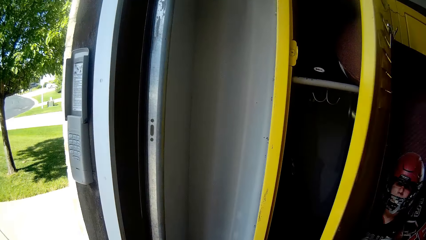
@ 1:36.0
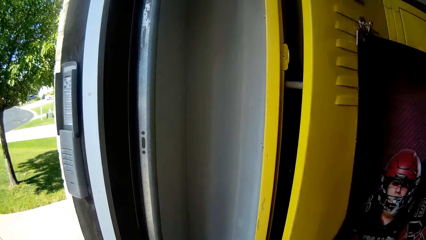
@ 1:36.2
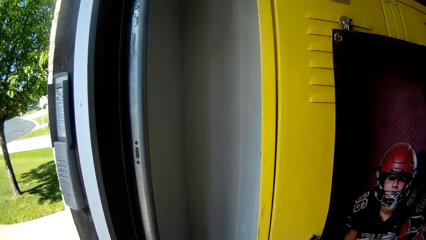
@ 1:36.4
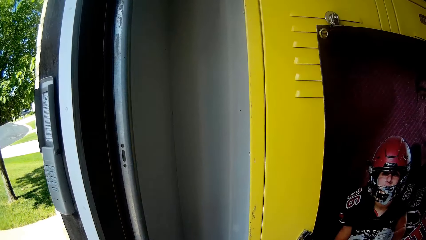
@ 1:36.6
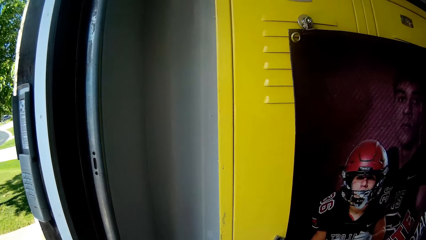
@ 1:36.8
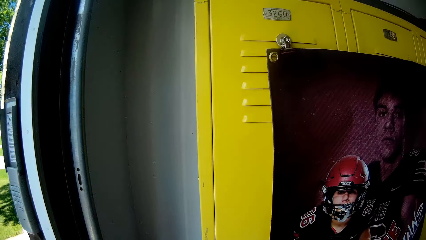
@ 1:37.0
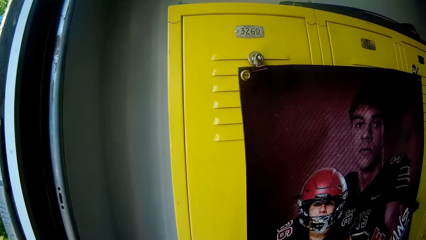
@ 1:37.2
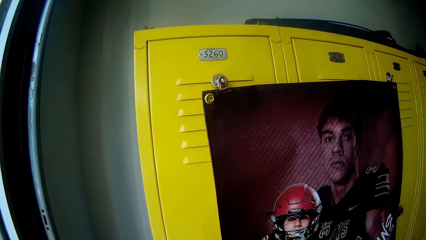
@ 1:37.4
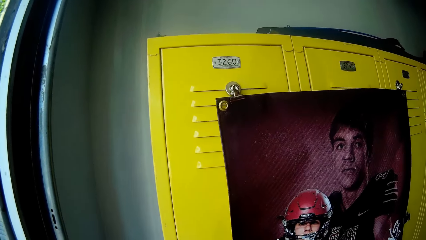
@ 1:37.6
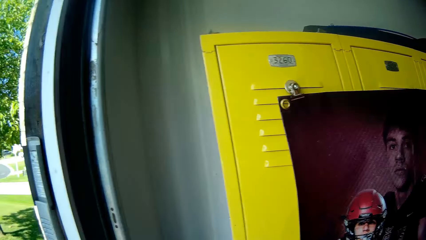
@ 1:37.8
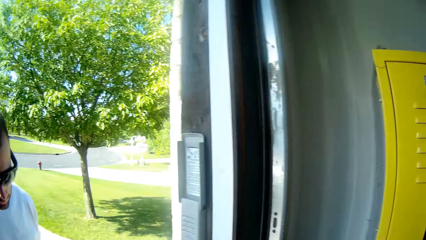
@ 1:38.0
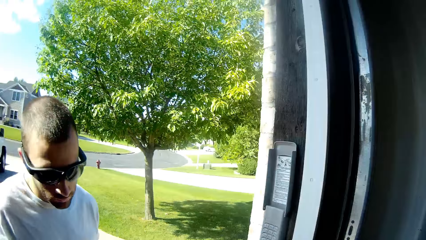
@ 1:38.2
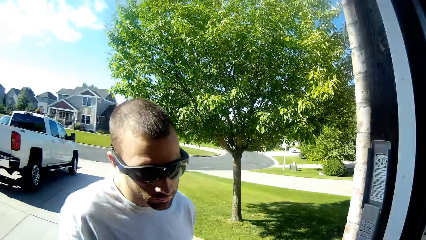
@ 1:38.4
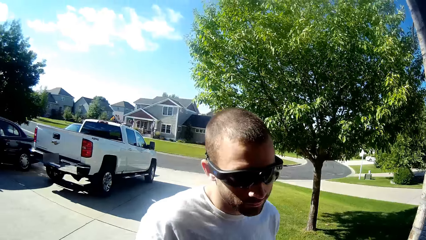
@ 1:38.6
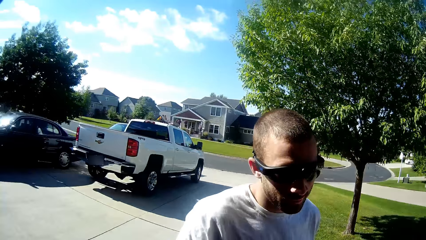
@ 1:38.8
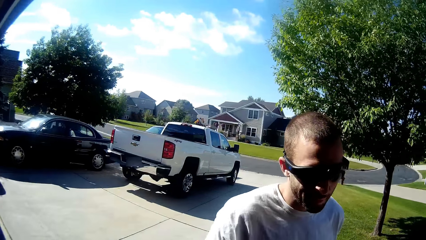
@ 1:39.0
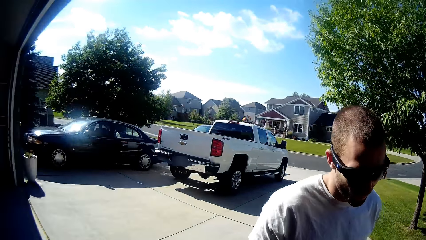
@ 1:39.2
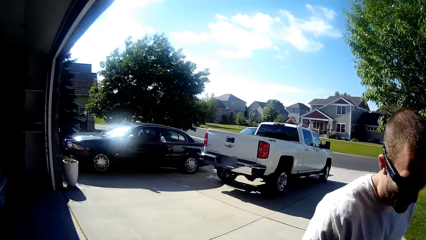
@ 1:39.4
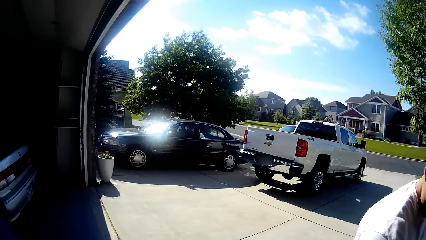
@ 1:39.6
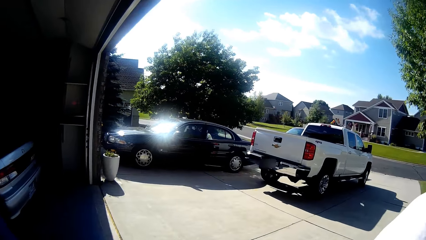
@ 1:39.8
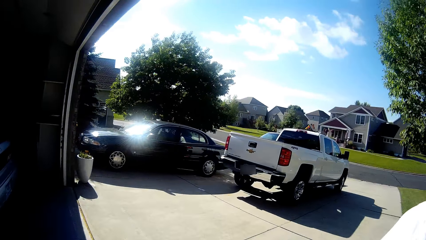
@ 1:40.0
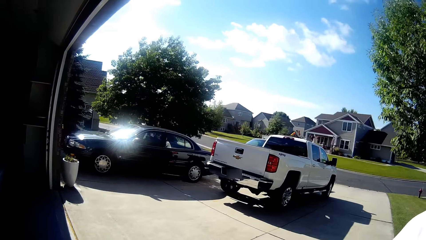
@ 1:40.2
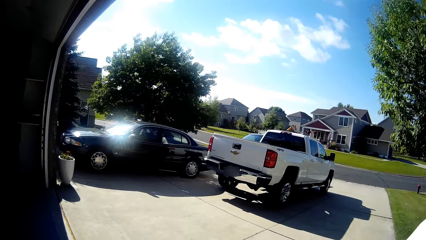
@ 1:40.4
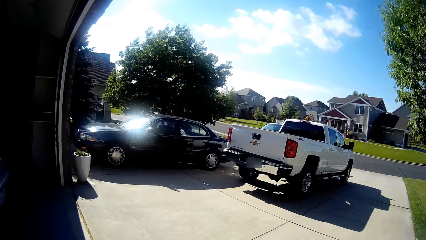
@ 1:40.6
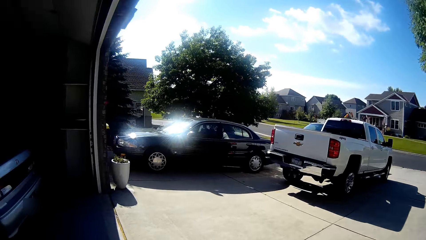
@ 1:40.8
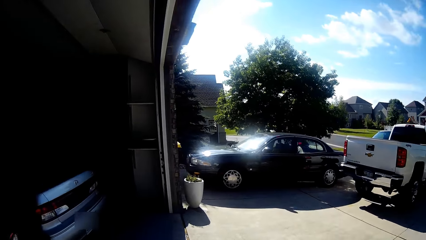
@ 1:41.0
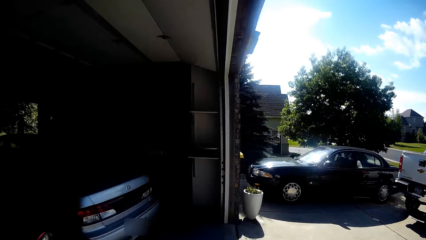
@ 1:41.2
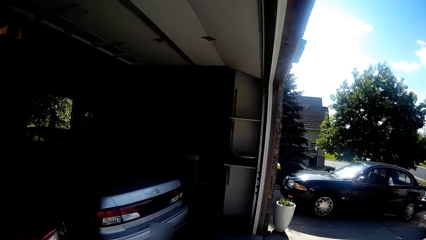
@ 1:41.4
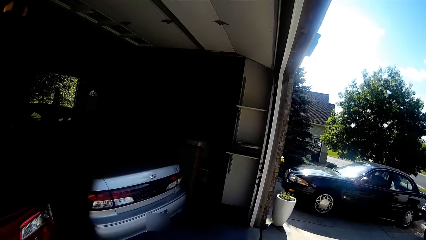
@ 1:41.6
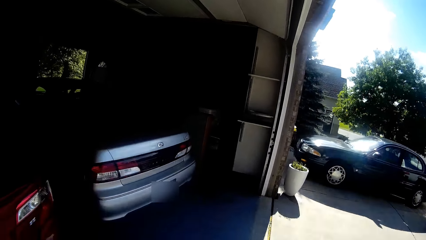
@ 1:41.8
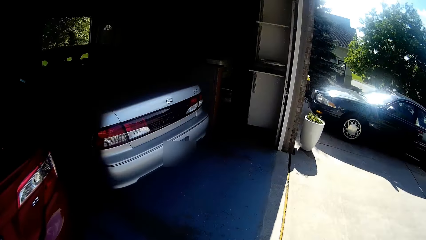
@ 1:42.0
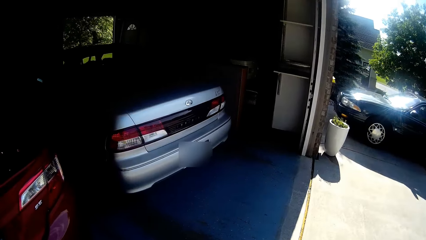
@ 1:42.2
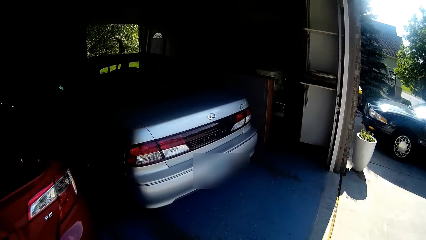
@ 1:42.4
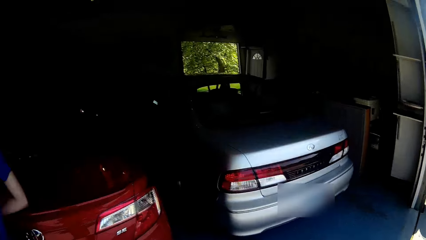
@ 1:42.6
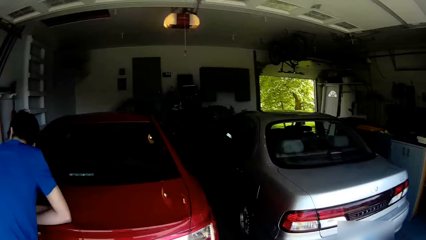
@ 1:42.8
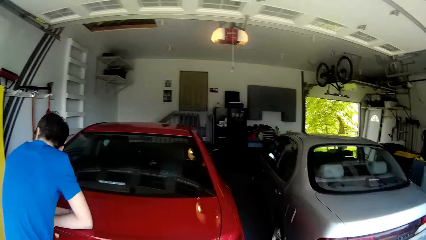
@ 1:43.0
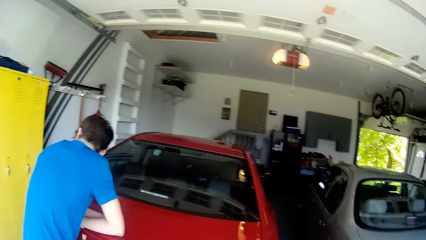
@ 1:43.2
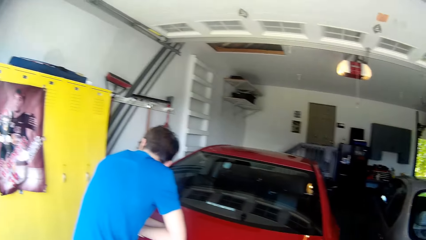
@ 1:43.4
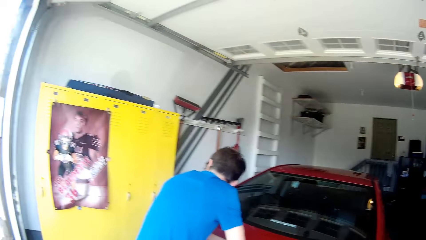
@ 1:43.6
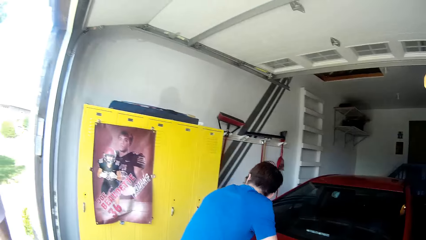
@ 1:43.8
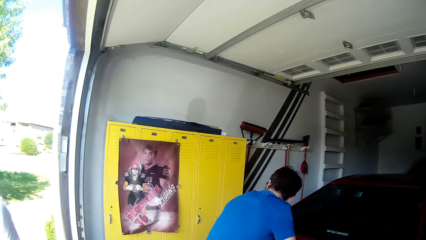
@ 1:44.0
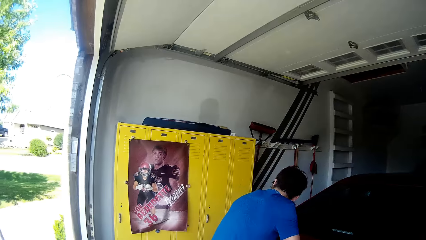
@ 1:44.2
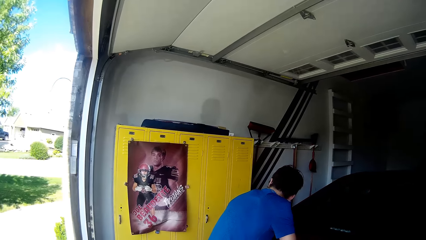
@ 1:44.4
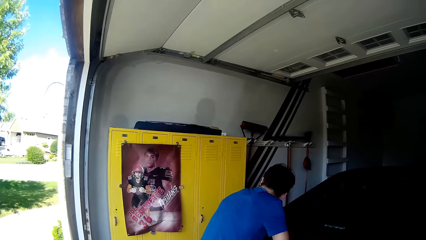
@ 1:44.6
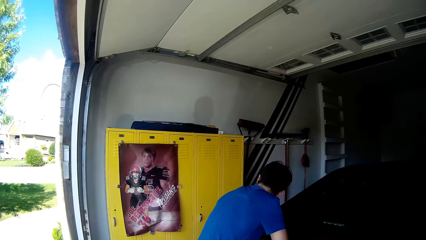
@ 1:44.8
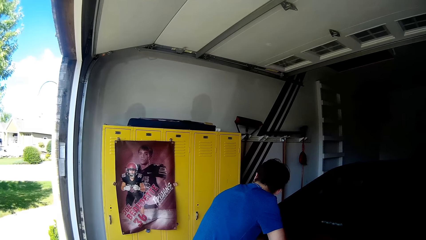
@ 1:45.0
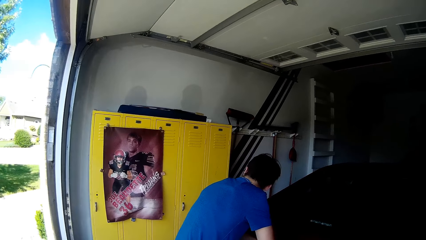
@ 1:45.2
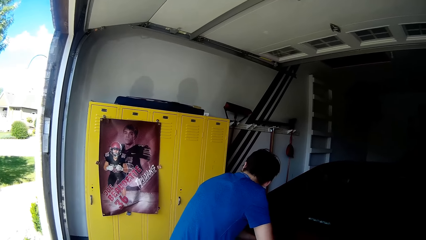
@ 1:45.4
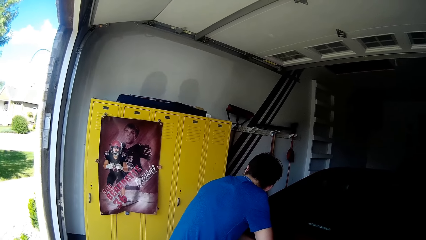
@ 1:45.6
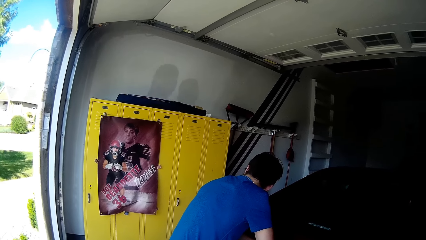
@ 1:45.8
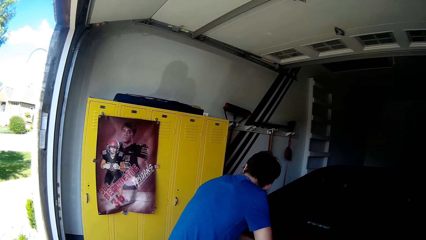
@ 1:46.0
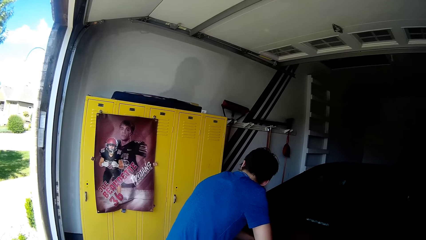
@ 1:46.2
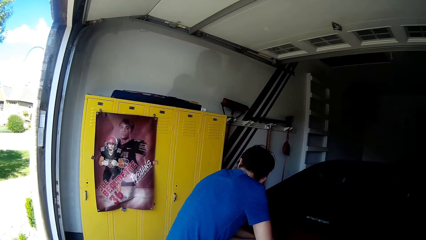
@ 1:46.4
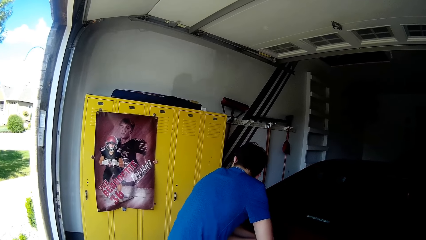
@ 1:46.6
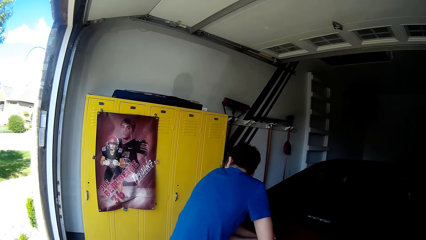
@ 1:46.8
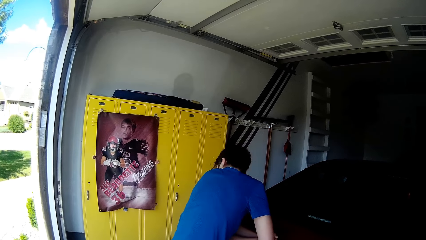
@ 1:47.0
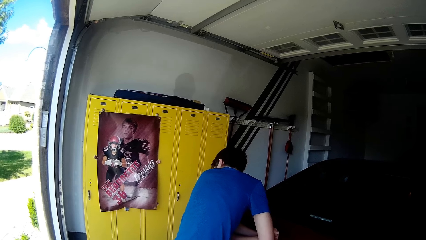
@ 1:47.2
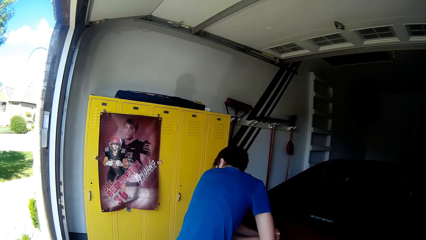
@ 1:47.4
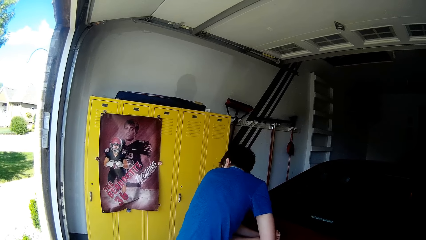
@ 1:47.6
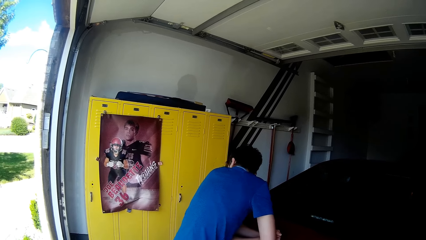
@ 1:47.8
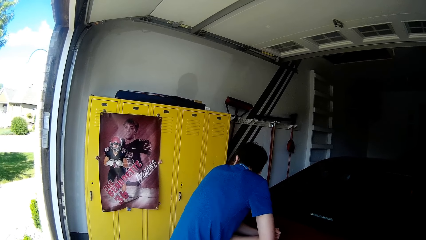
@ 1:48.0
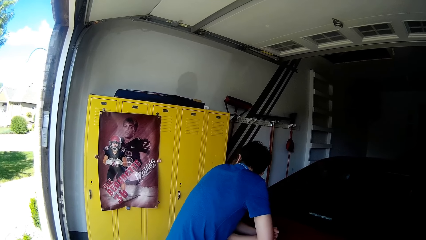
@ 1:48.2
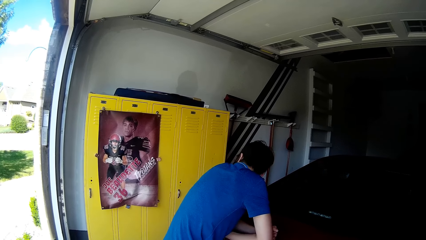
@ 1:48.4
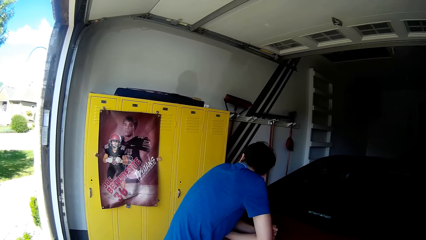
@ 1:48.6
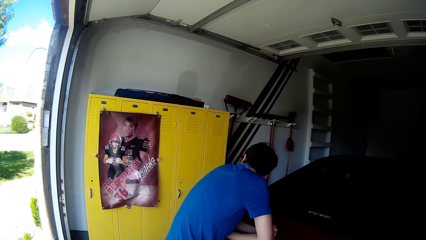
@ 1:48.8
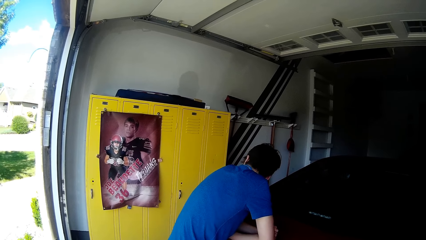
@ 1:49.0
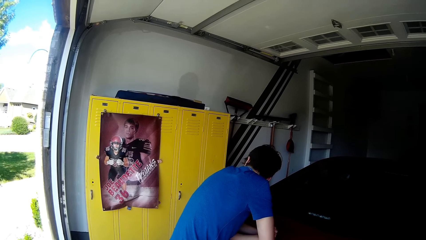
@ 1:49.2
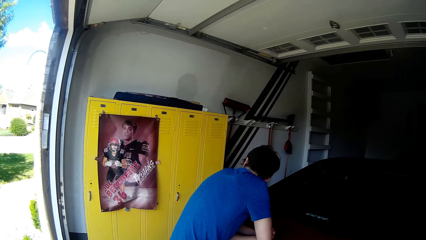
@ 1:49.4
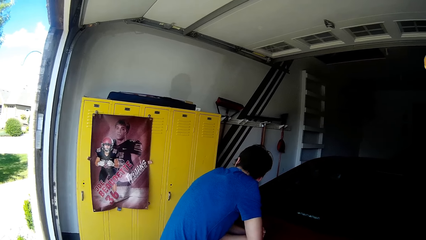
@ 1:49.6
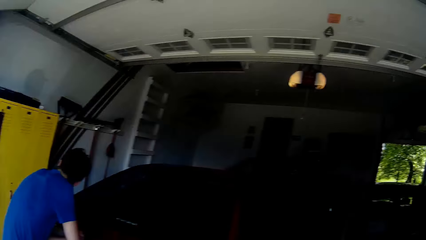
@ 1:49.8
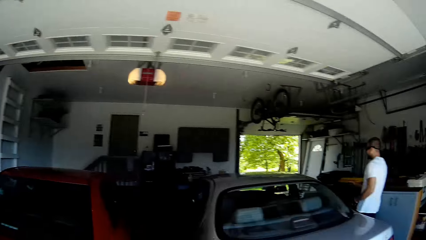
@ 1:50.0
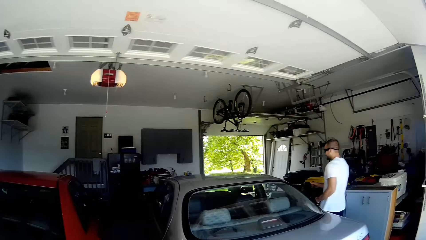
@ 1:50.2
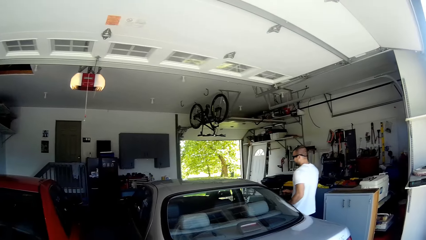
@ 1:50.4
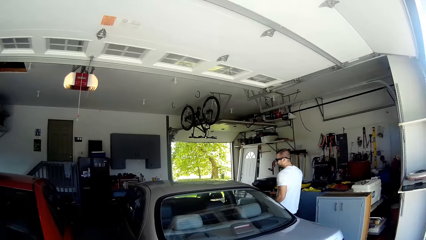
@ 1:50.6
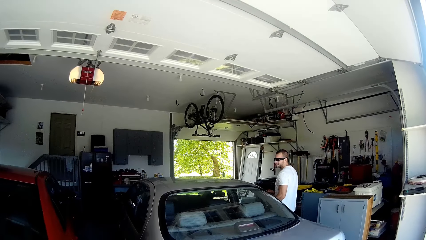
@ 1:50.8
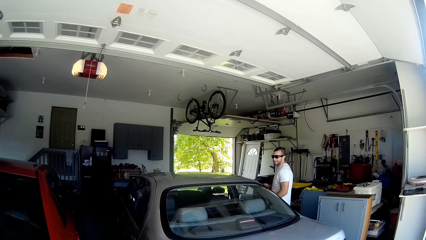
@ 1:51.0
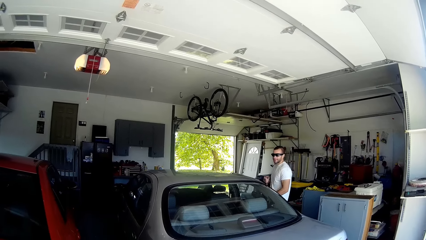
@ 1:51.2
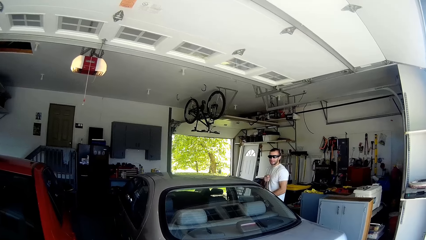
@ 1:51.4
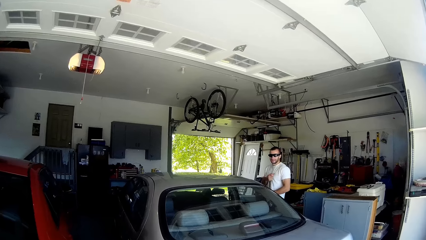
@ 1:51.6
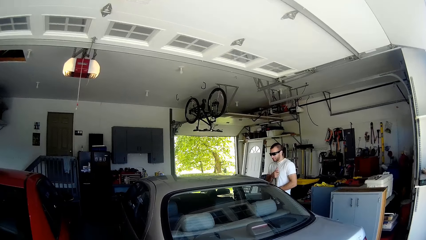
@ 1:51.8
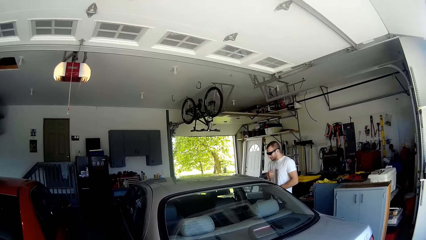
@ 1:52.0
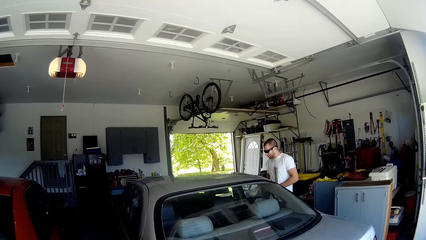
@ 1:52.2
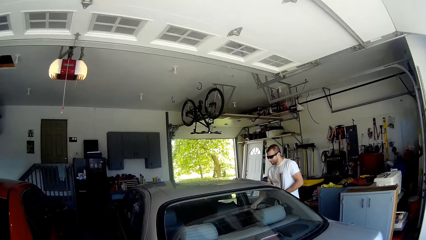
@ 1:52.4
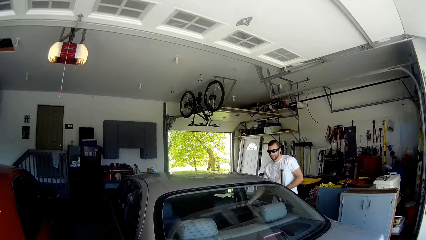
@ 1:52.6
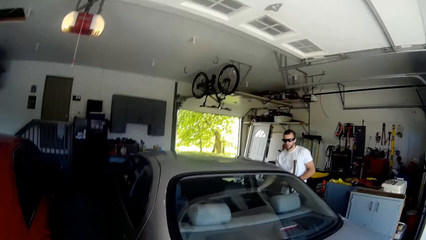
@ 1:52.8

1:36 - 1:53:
The camera wearer closes the locker with his right hand. He walks on the floor. He discusses with the man in the garage. The man stands on the floor. The camera wearer stands on the floor. He walks on the floor.
